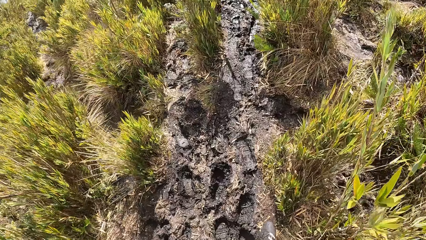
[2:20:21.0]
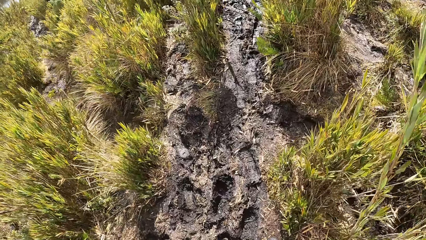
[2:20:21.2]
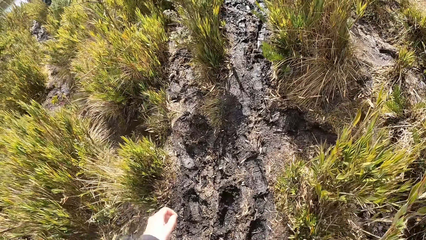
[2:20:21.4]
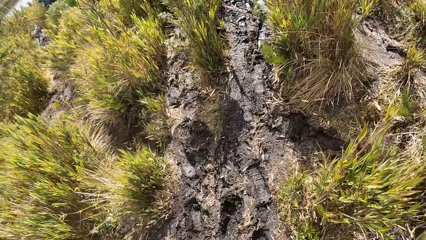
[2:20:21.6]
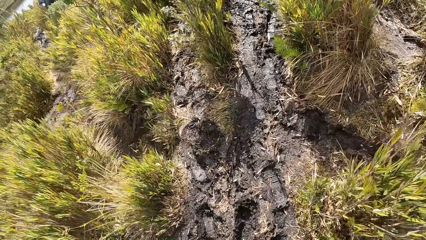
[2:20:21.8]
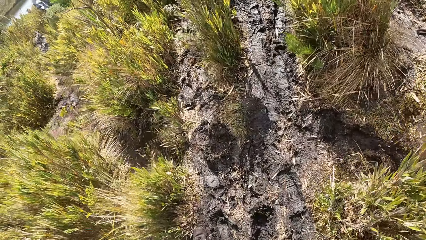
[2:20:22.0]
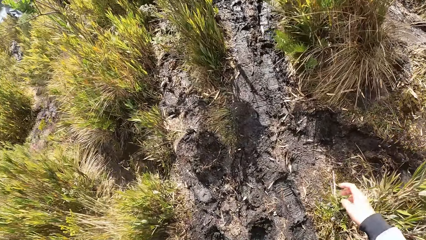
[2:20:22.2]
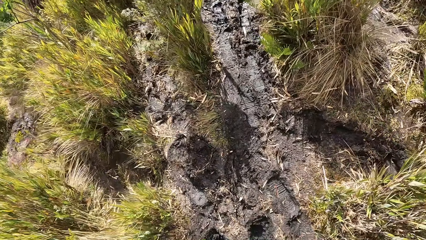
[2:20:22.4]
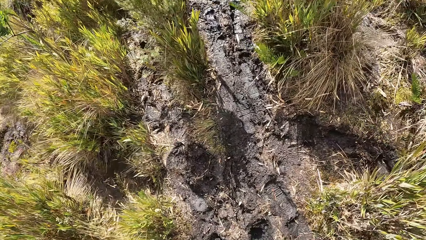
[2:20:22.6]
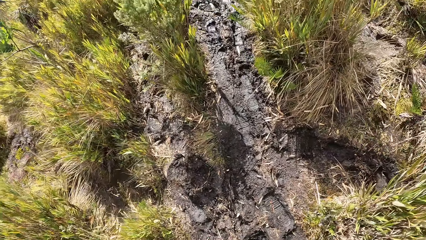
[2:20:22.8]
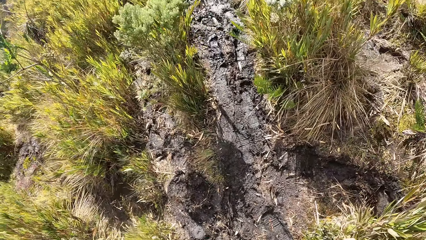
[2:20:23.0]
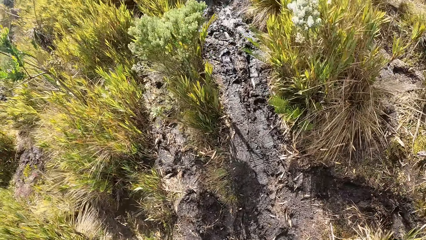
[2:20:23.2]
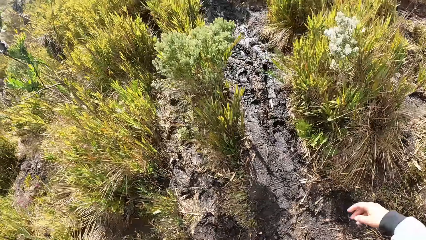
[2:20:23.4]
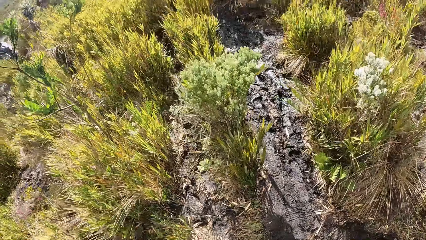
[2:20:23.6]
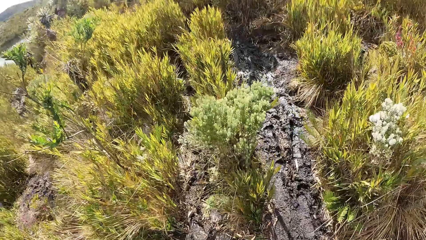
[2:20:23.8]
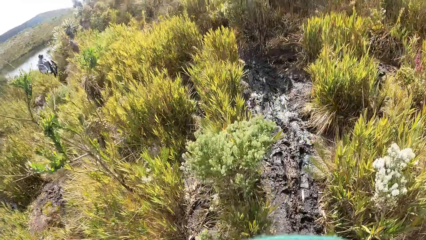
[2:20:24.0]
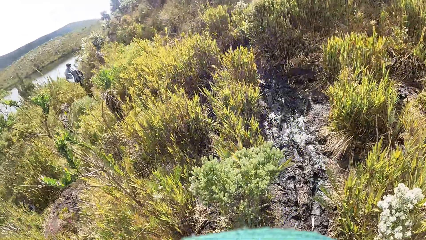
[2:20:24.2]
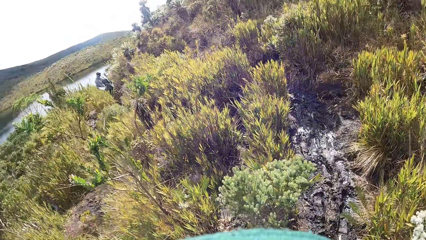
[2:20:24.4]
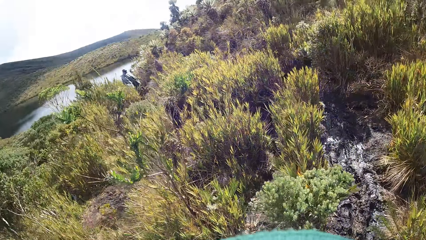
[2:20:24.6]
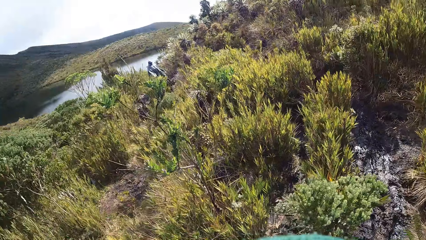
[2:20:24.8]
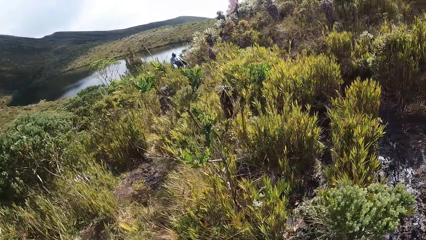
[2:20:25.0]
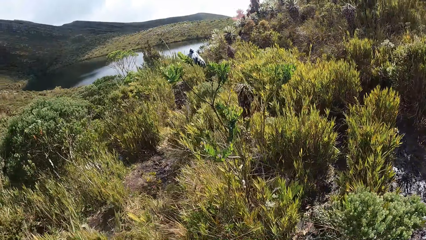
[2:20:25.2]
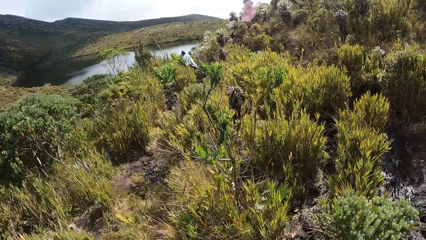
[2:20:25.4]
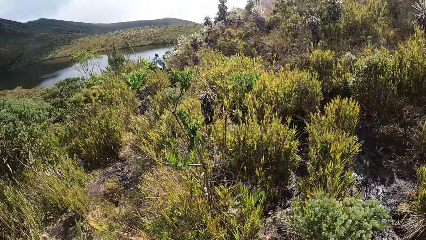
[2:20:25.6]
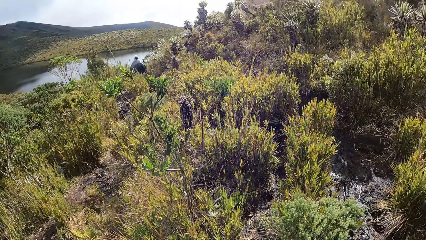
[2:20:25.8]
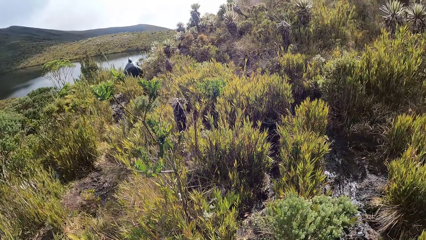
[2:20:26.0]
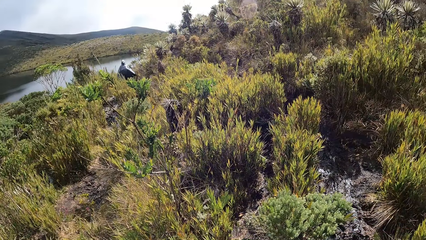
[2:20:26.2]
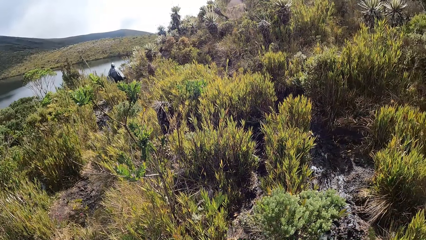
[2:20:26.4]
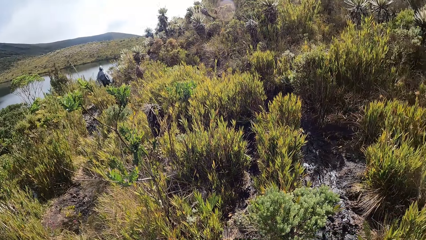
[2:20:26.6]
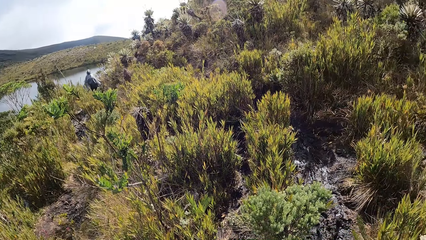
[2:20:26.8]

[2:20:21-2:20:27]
The camera wearer flaps her hands. She walks around.

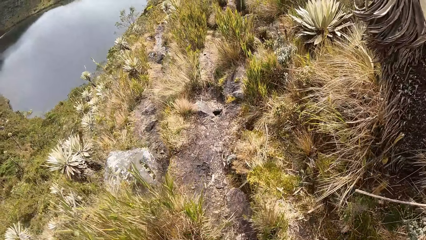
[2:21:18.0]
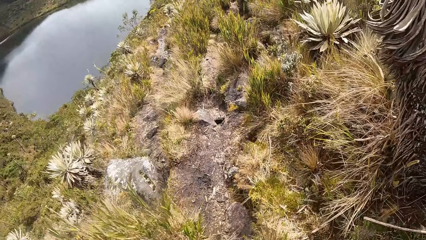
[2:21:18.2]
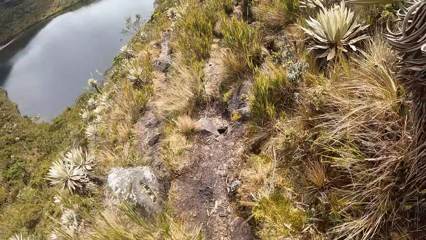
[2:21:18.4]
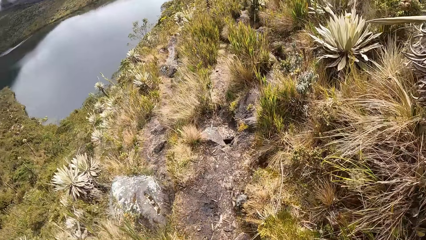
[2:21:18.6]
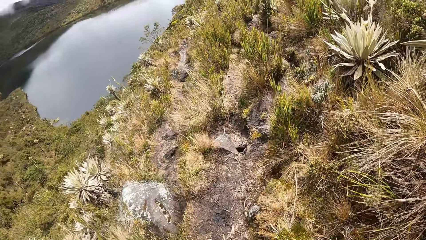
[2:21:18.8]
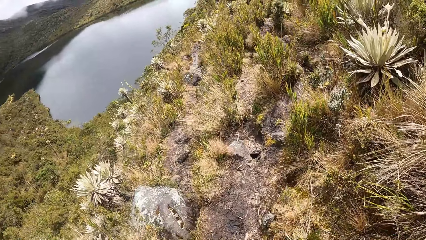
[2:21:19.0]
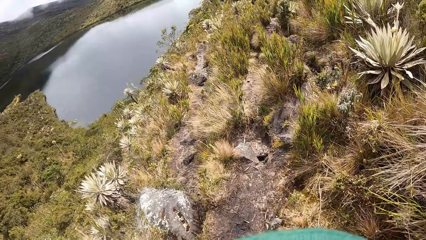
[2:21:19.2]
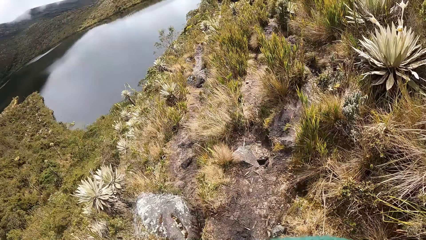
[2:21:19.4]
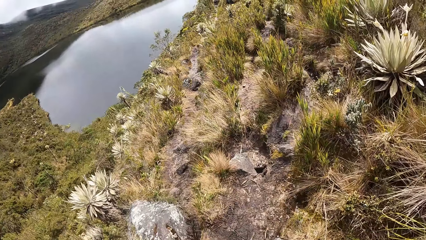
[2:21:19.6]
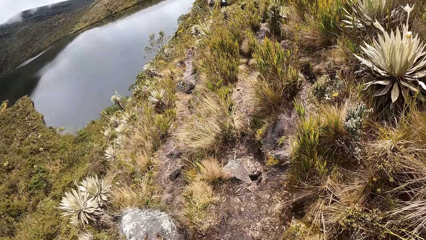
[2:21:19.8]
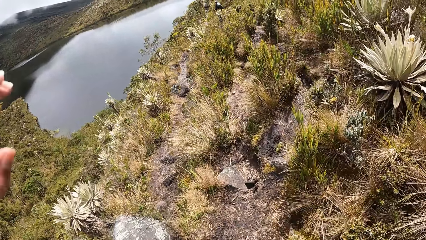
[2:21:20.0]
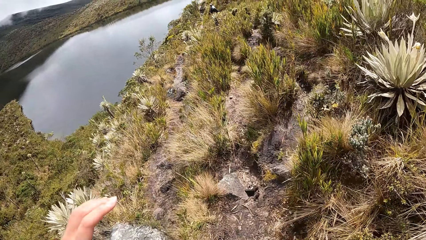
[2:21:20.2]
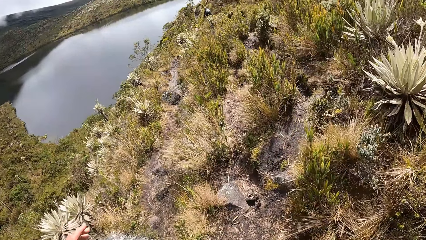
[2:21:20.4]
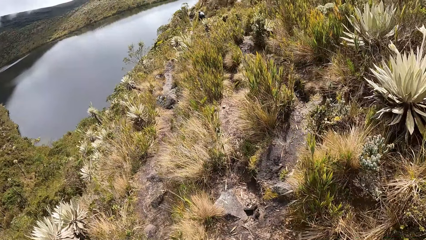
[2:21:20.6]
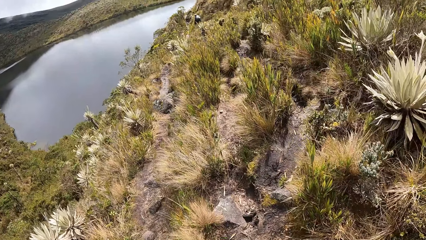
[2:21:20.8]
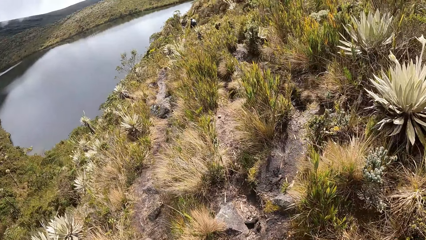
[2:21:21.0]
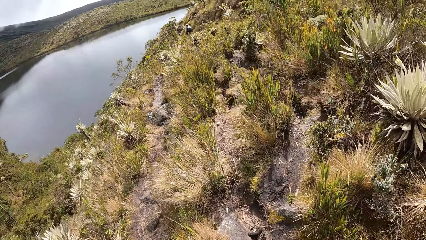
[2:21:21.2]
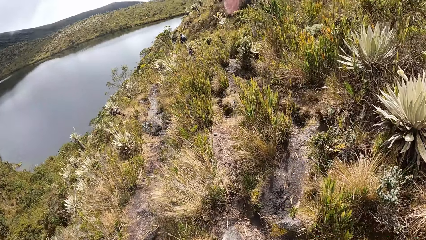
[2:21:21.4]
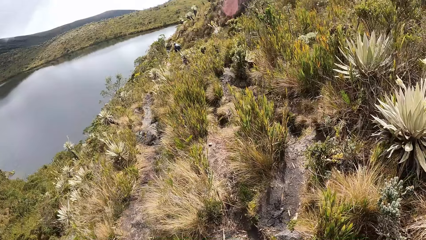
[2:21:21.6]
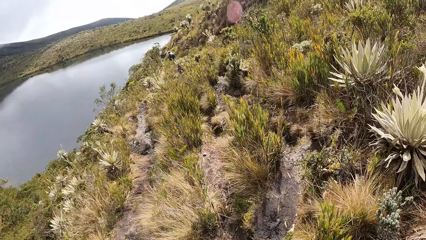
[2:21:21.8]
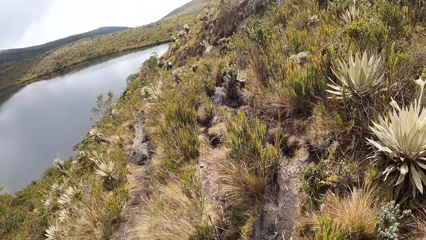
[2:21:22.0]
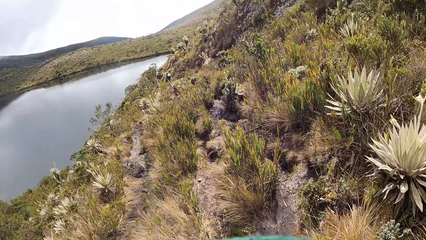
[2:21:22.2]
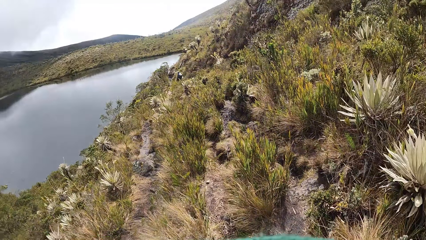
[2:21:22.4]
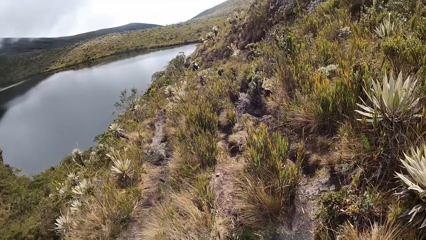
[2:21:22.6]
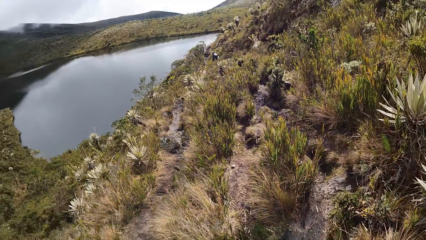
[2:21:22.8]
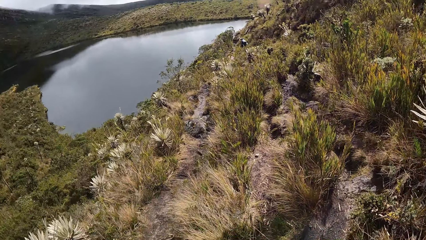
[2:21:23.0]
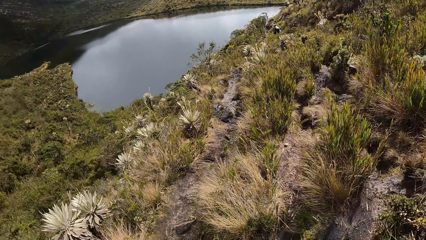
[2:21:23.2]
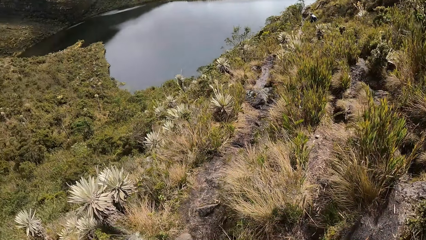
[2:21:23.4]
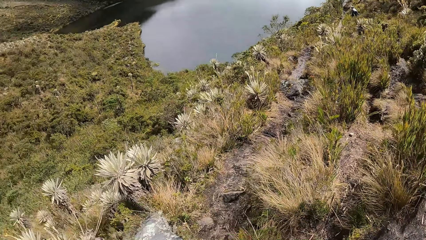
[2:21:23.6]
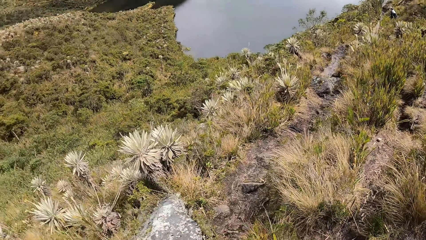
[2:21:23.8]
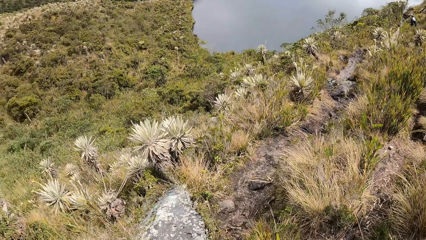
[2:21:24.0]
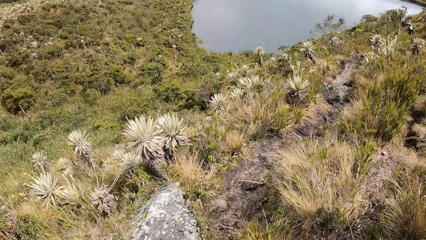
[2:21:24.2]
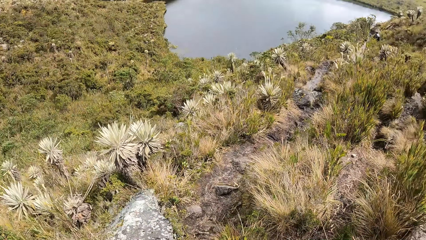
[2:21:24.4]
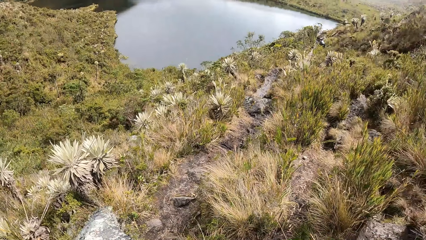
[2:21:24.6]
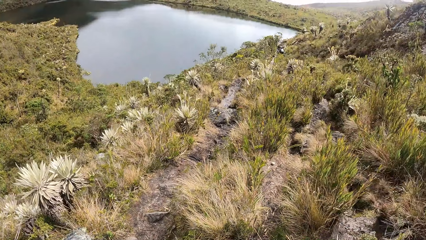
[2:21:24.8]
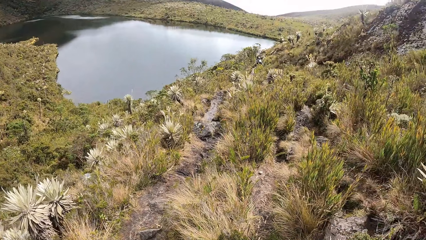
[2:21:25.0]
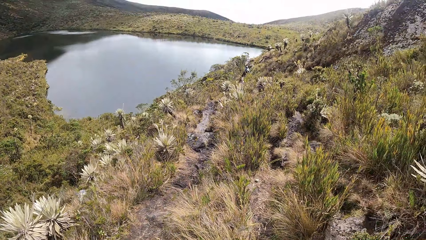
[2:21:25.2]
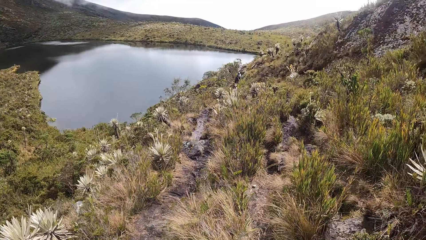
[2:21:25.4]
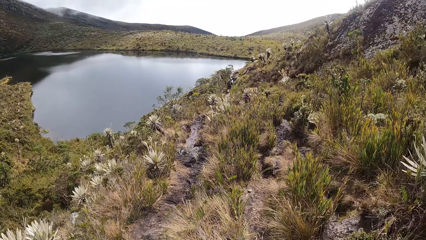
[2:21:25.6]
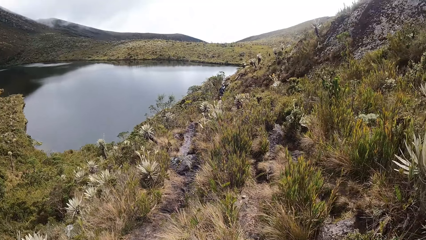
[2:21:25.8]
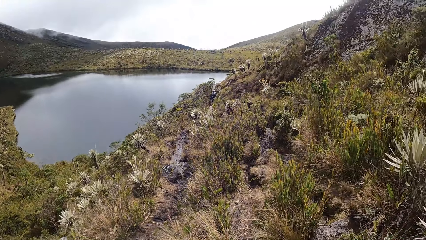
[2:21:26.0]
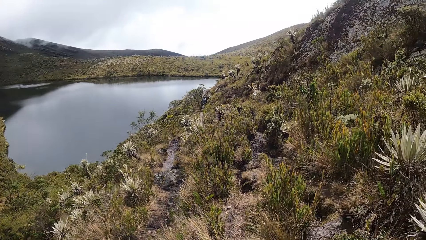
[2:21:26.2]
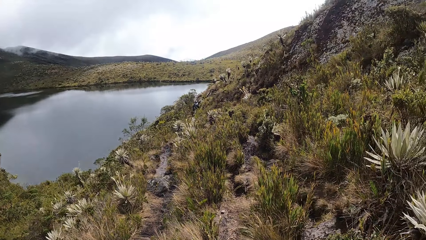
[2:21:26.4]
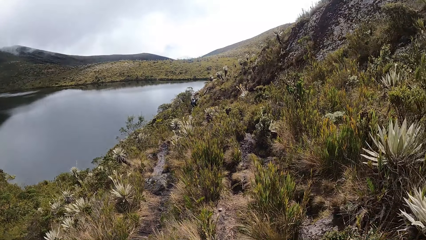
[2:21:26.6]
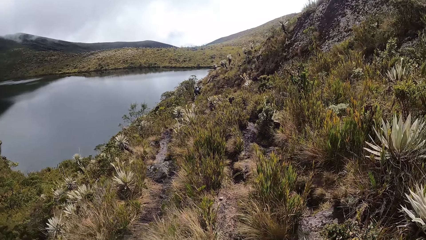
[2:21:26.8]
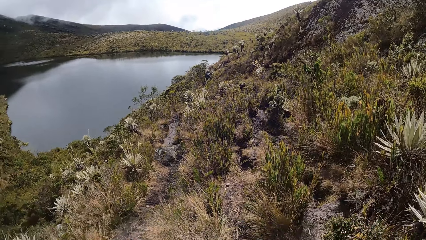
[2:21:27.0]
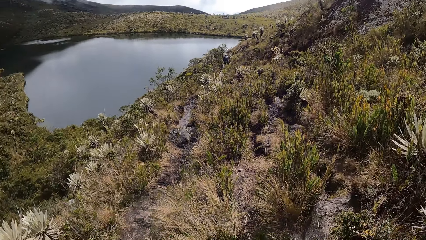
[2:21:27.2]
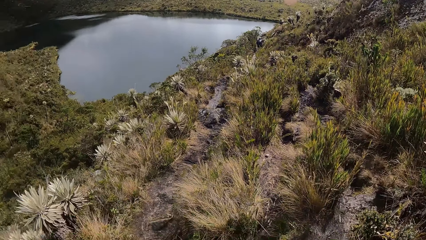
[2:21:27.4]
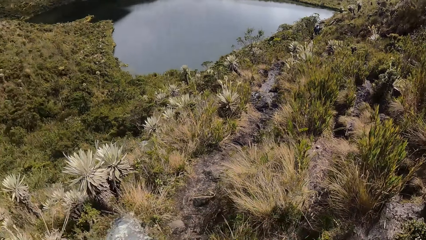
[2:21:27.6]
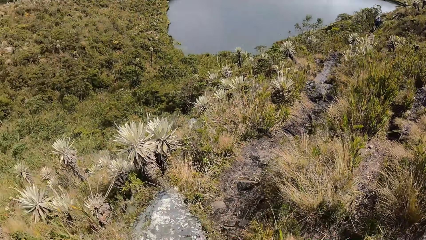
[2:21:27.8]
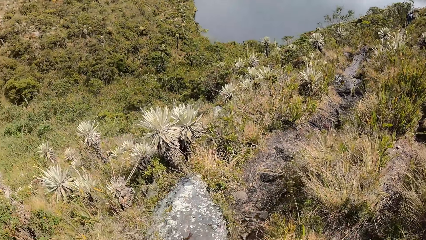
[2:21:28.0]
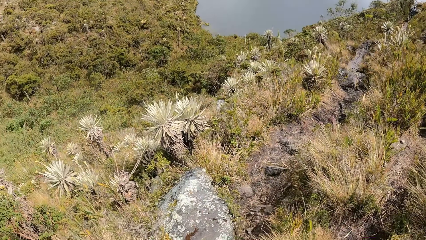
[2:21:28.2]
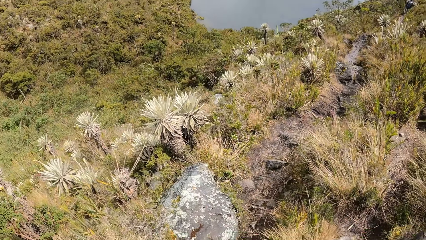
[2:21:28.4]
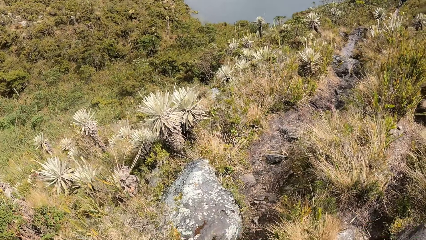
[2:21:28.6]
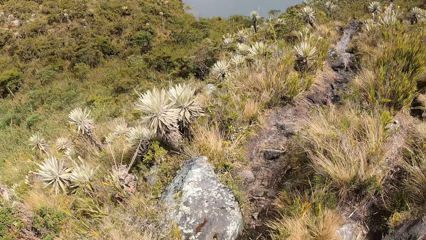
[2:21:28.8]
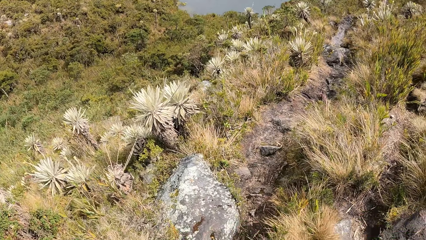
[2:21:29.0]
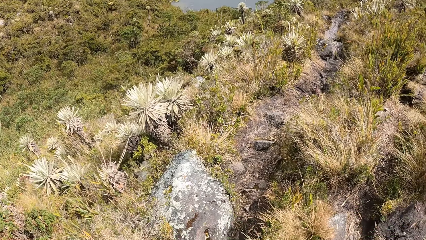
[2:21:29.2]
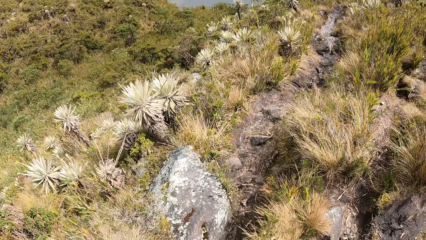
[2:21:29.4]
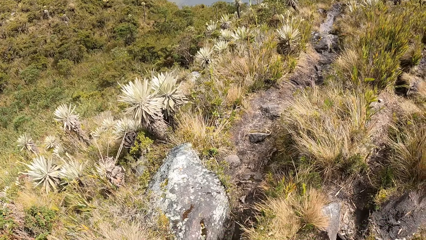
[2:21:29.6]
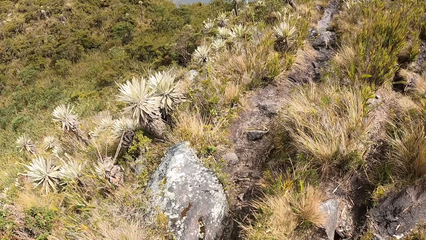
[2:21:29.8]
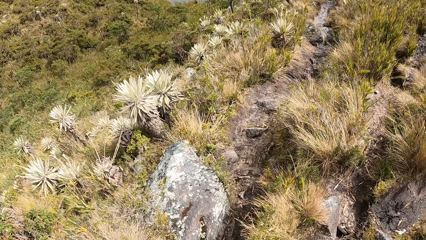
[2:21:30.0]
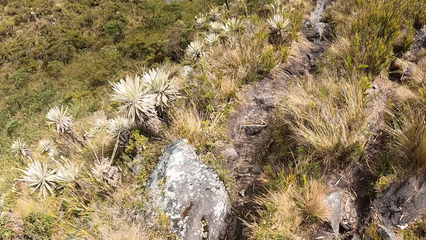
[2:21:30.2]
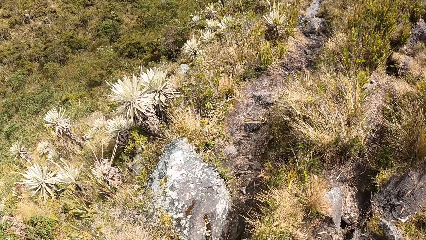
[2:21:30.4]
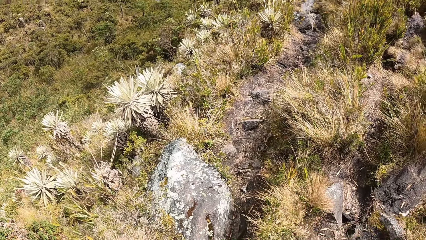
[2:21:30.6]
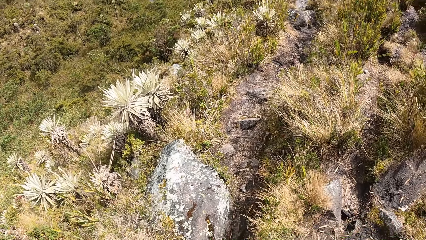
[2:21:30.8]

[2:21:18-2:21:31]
The camera wearer lowers her left hand. She looks around.
